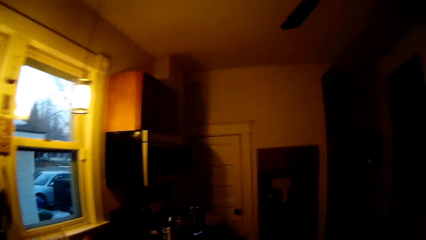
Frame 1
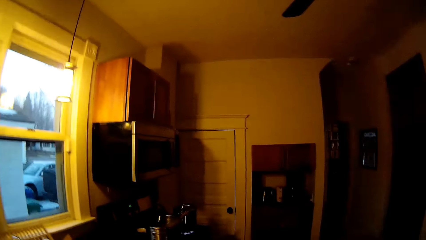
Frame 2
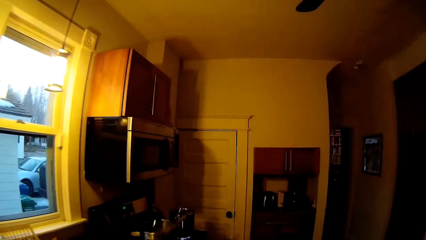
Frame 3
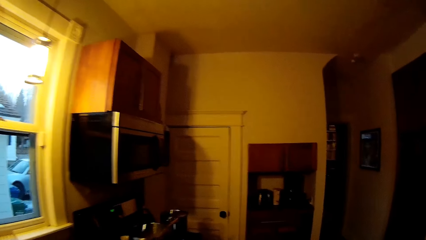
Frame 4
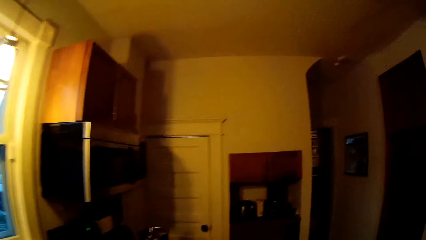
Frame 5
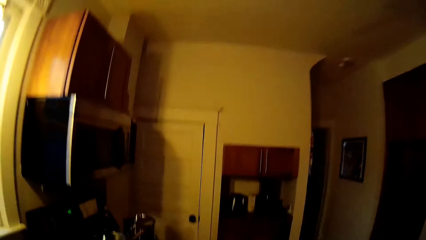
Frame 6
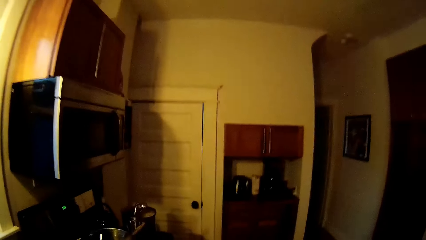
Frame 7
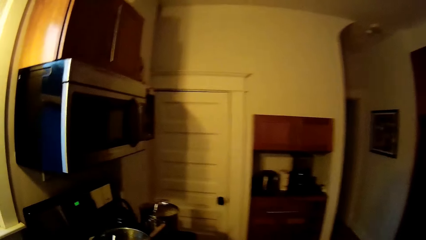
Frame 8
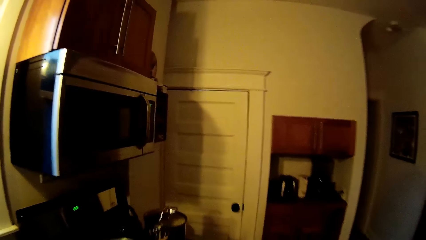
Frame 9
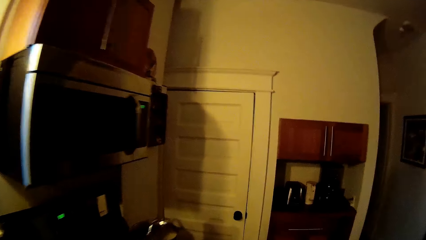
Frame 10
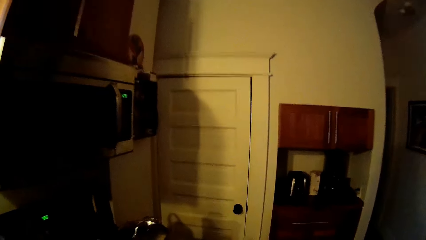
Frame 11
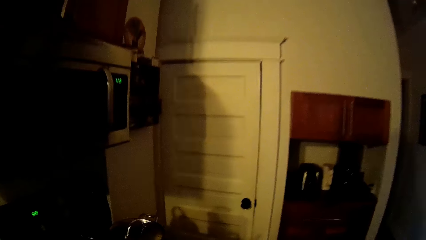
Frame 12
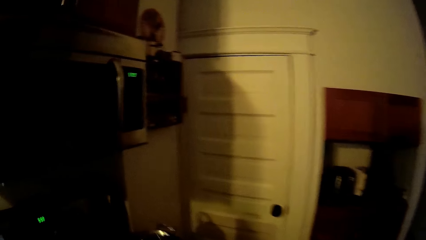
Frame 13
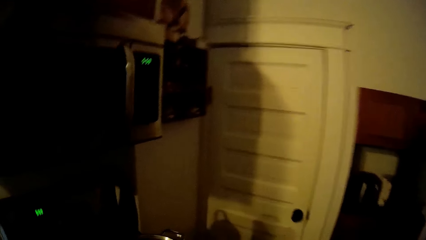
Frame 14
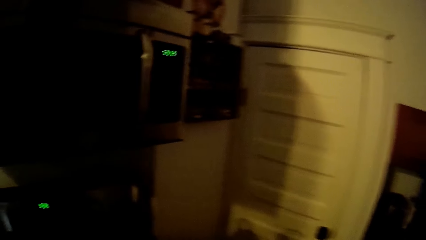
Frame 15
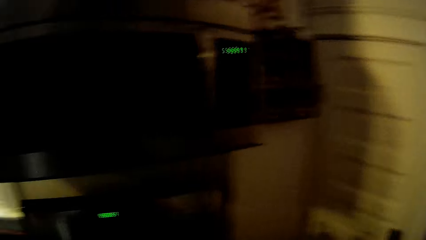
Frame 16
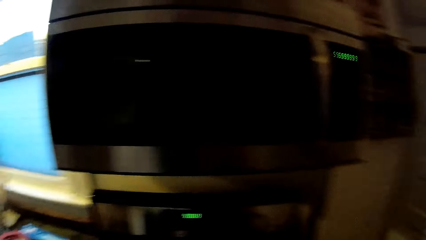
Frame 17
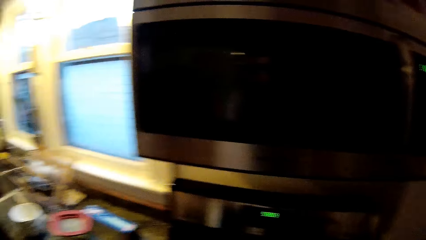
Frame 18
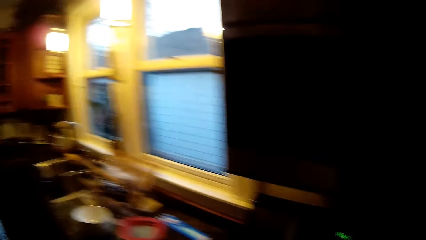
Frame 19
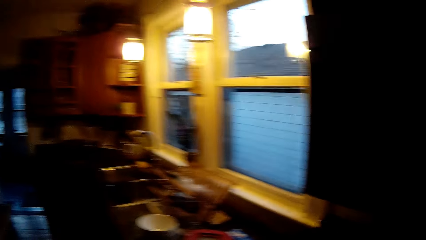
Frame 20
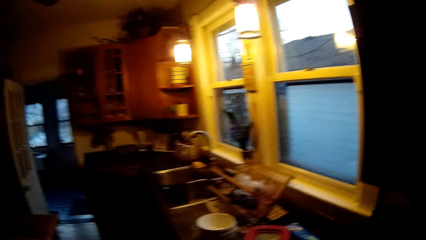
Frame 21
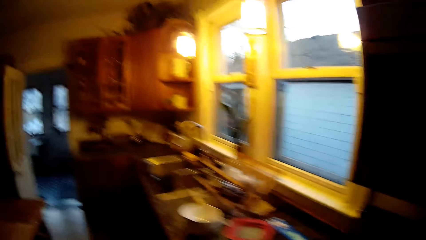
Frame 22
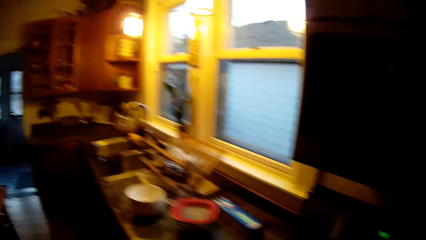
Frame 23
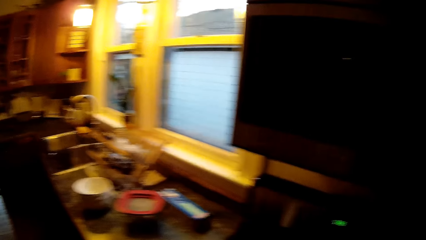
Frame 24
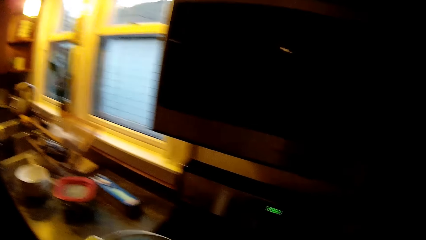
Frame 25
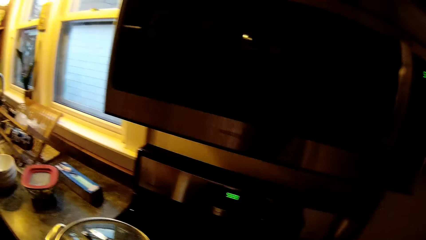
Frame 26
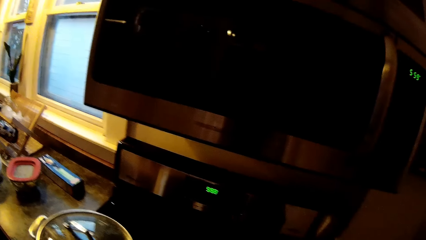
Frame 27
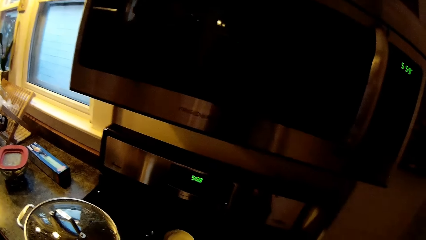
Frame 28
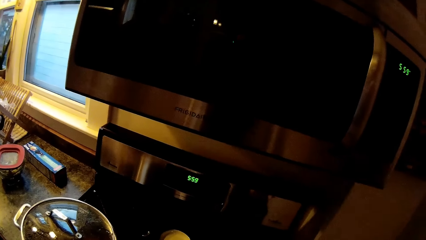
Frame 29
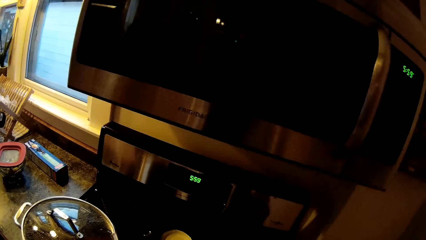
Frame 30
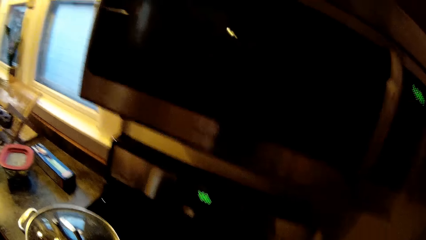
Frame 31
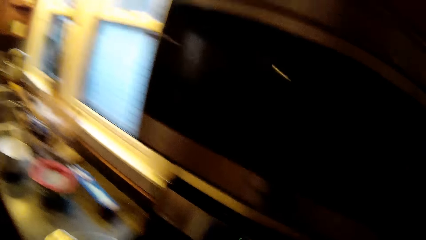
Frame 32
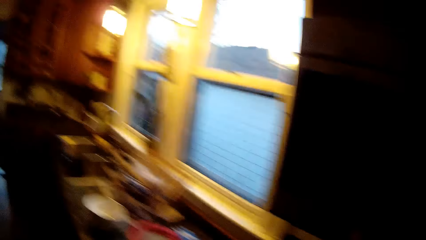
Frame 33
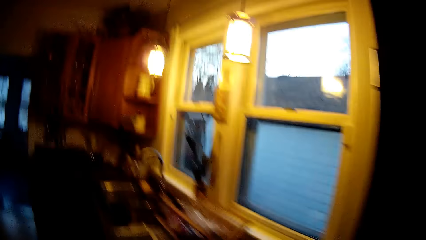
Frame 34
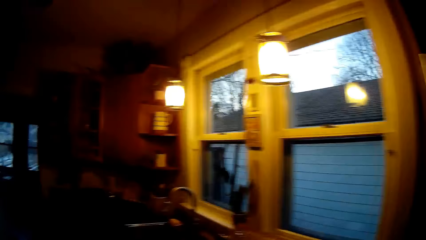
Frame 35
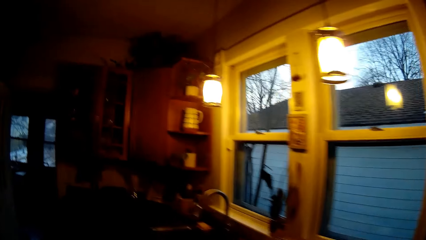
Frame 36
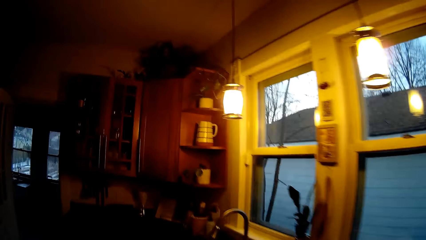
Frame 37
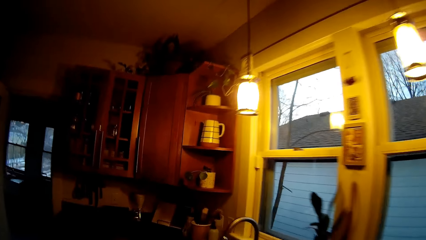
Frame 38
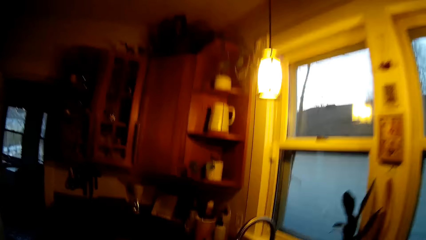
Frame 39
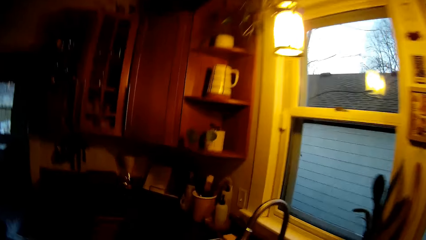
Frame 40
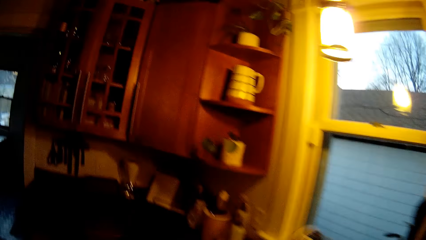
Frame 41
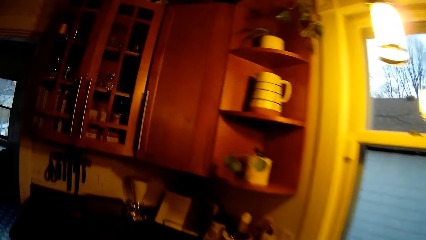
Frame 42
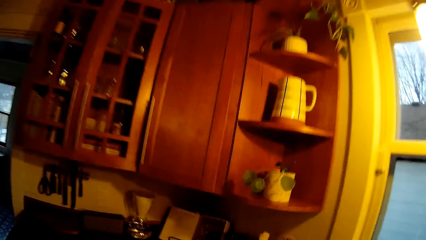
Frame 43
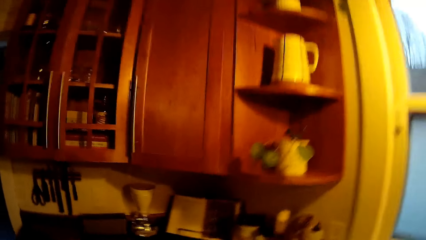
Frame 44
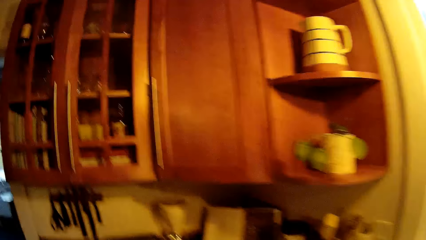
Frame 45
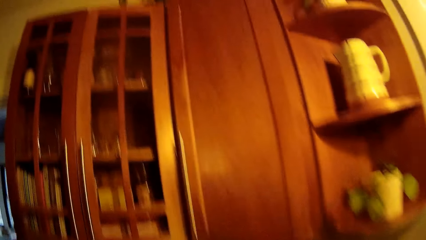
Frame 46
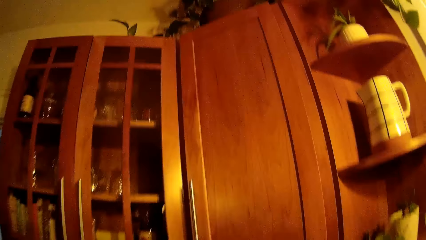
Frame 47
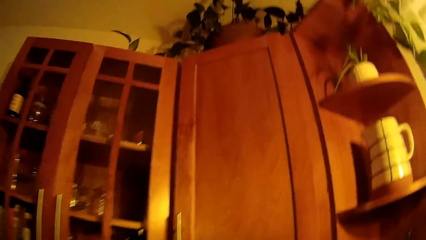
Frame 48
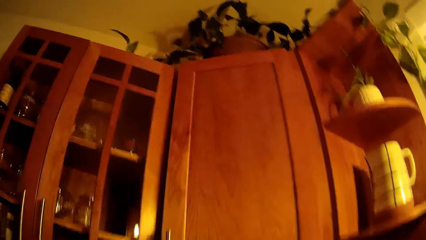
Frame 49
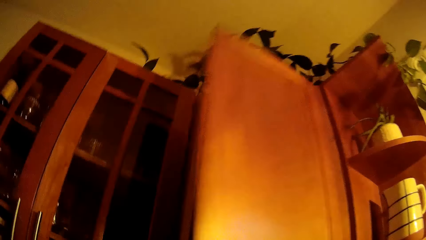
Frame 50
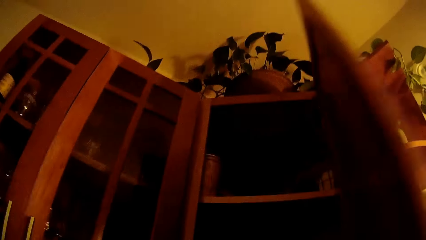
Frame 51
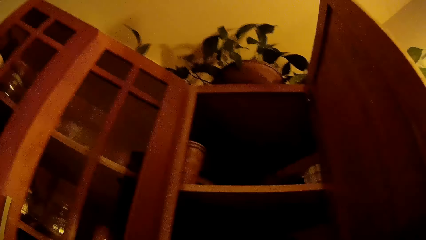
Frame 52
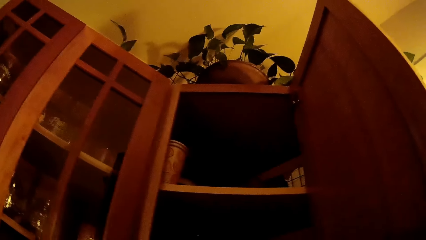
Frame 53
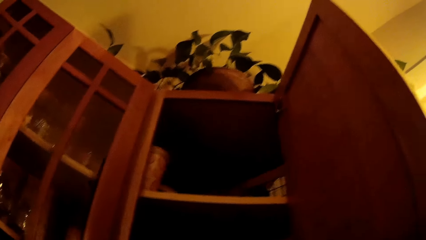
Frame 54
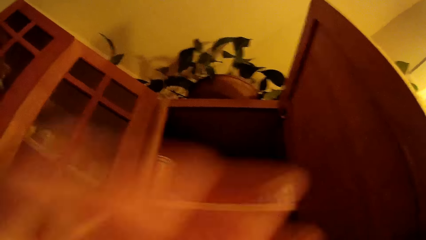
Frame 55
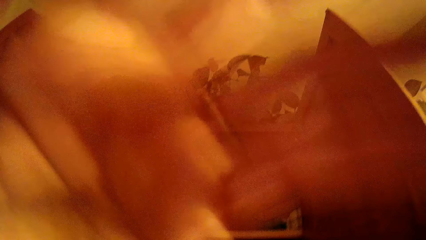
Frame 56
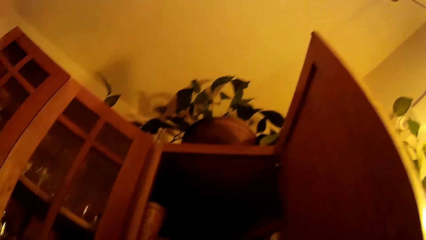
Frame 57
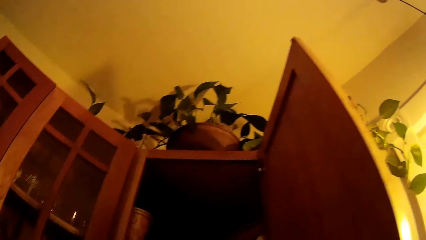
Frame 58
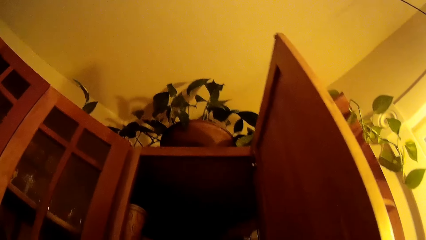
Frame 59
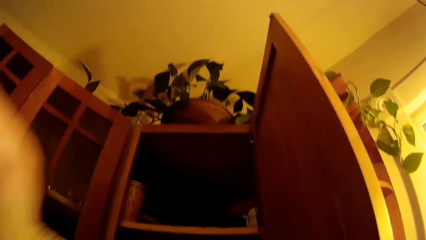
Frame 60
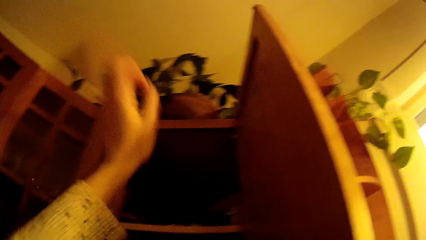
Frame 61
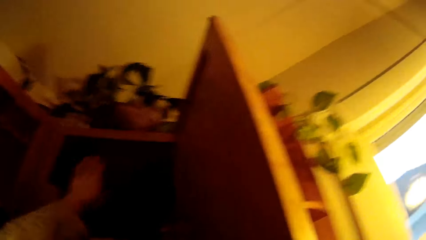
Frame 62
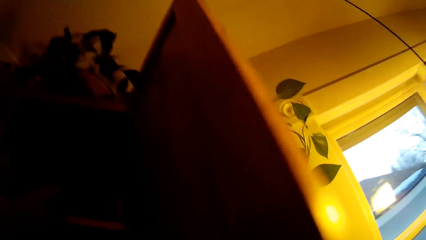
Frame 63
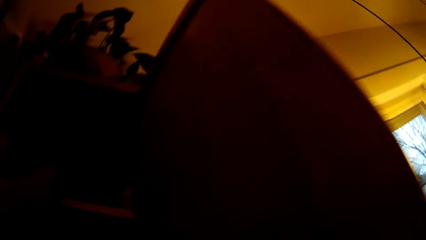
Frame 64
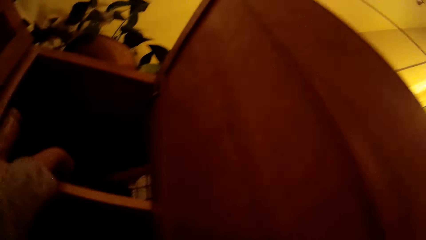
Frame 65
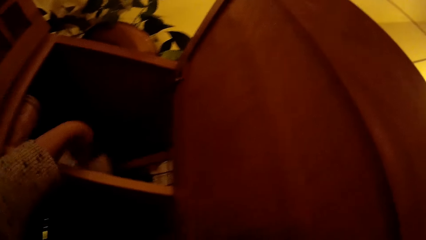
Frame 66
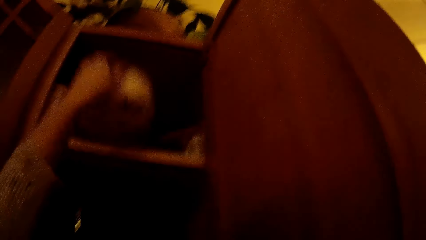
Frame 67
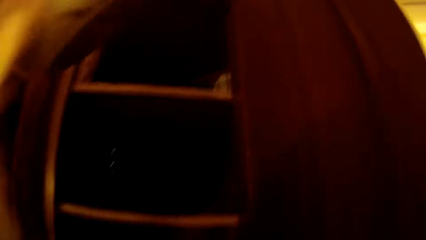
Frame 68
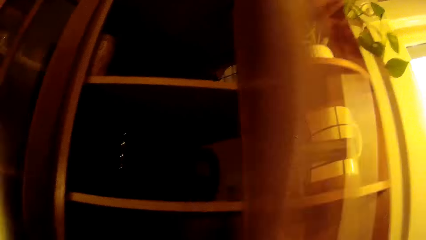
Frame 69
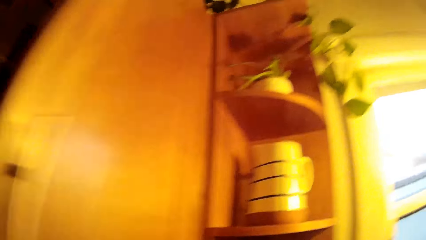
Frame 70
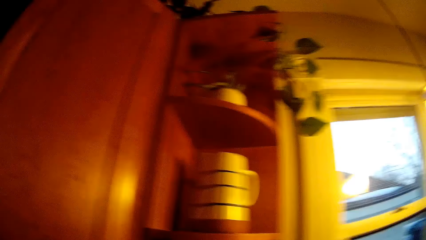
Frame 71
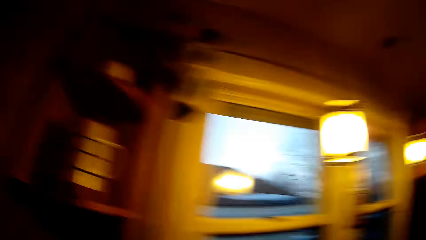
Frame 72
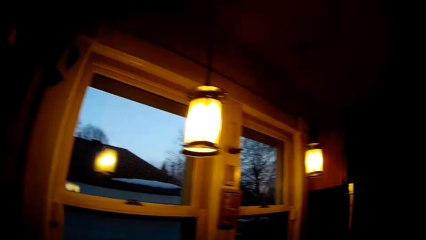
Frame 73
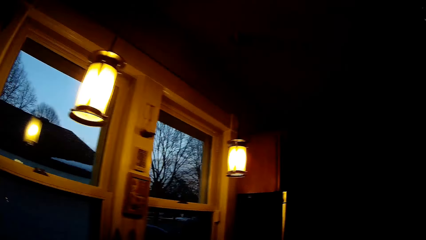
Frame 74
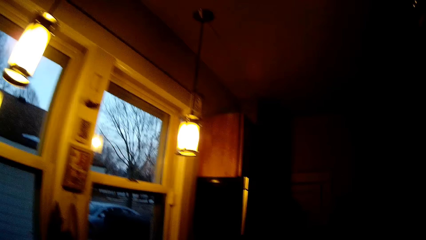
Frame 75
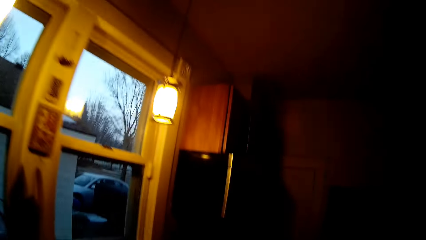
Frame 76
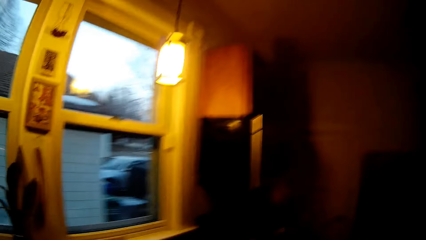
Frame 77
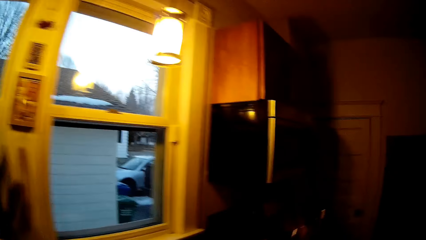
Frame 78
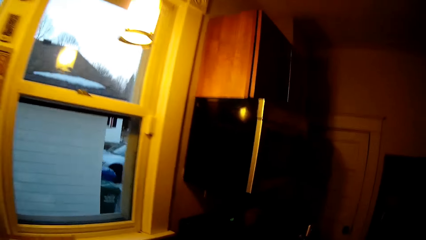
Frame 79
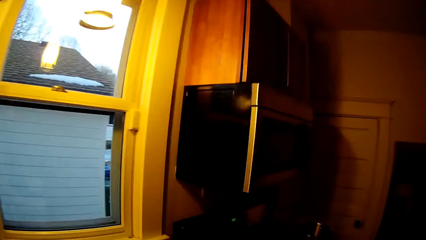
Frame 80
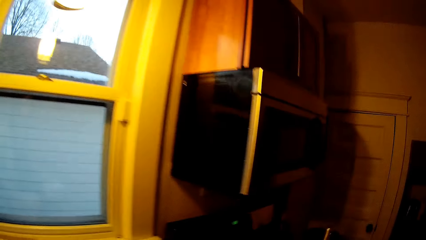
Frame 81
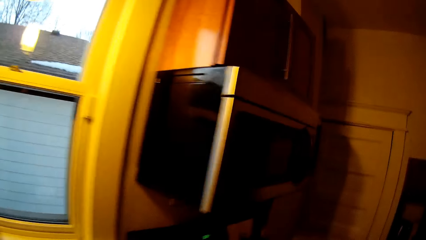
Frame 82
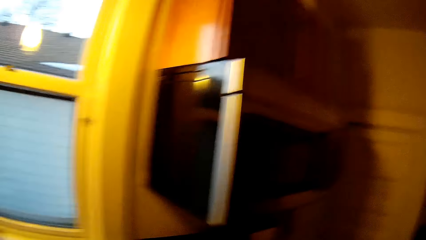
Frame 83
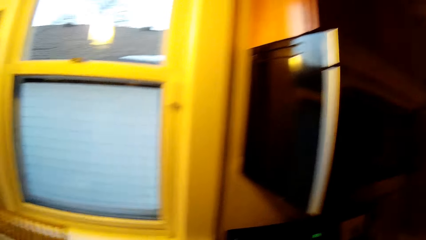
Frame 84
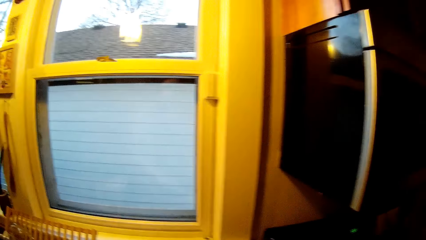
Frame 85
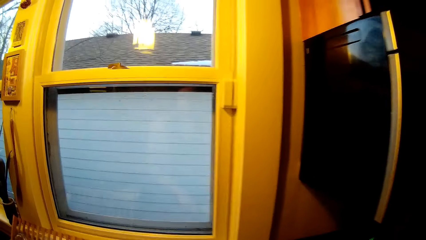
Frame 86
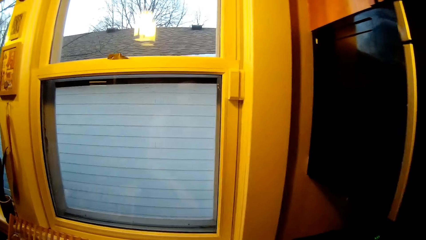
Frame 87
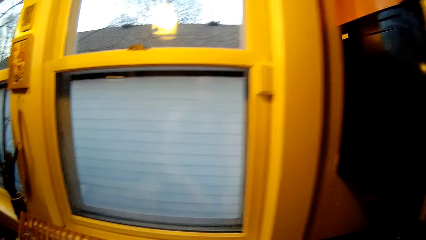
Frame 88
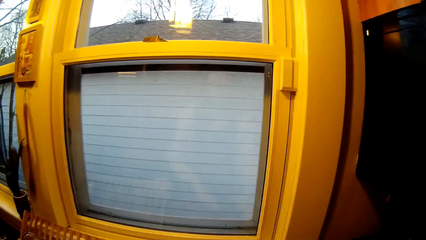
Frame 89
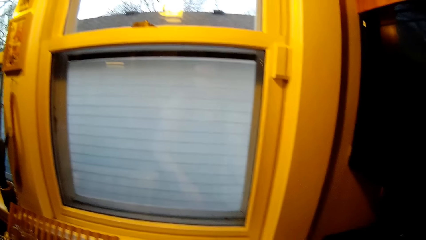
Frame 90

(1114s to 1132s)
The camera wearer walks around. She talks and walks around. She opens a cabinet with her right hand. She adjusts the camera. She picks up a bowl in the cabinet with her left hand. She closes the cabinet with her right hand.
